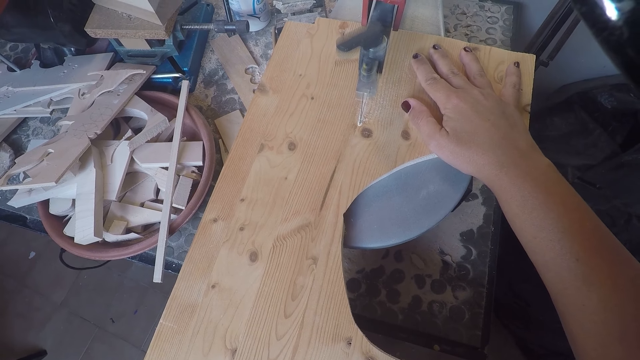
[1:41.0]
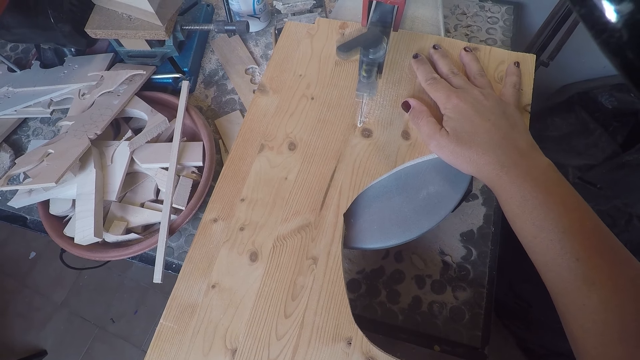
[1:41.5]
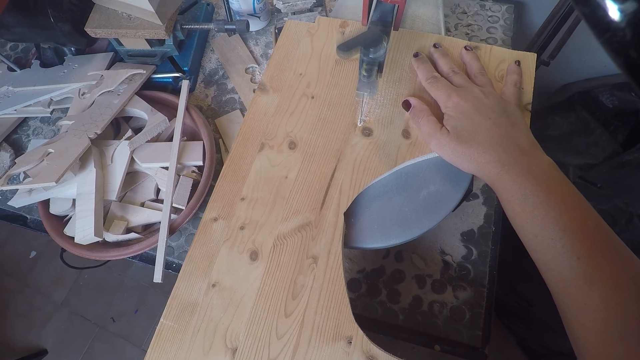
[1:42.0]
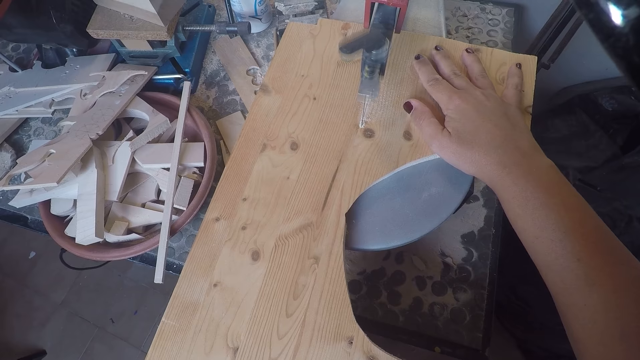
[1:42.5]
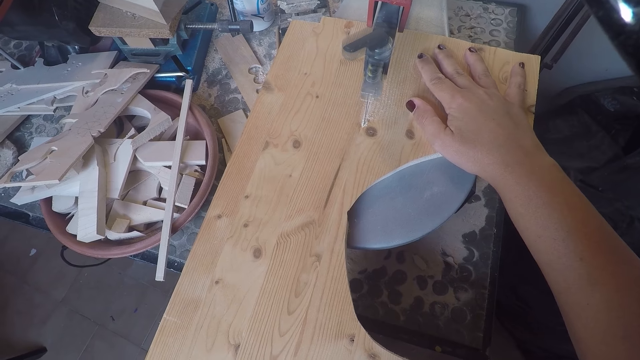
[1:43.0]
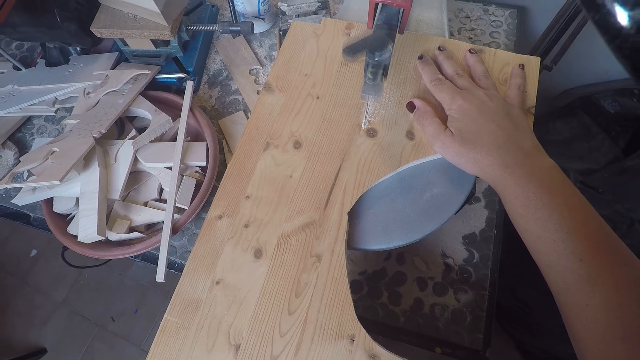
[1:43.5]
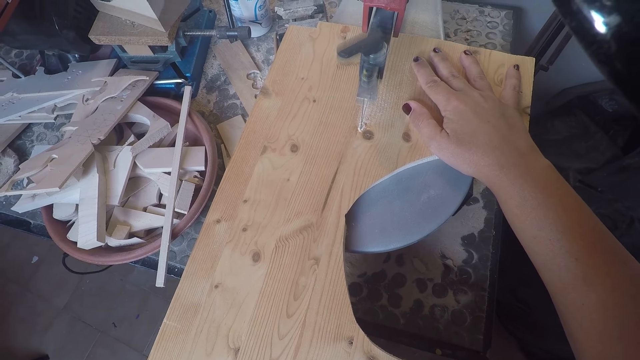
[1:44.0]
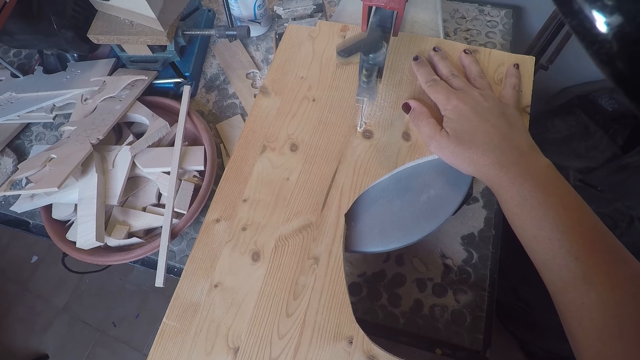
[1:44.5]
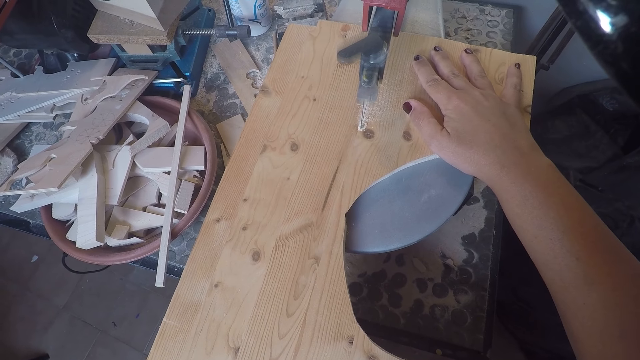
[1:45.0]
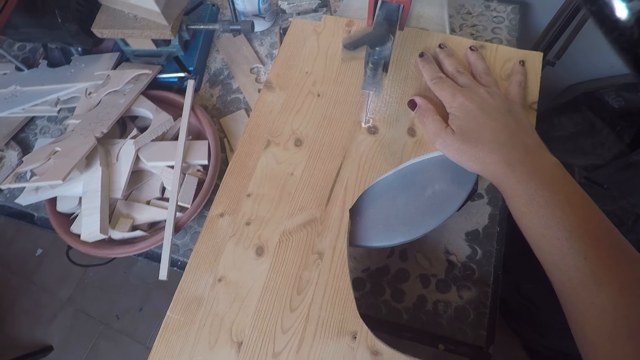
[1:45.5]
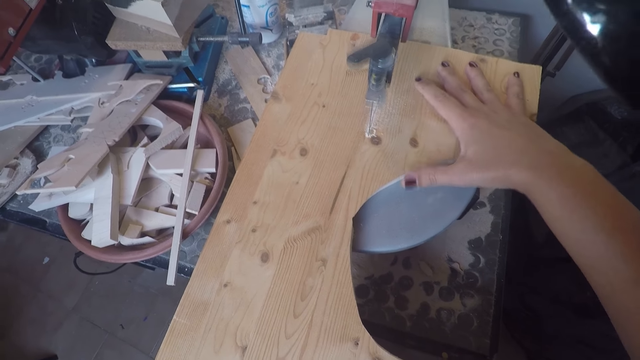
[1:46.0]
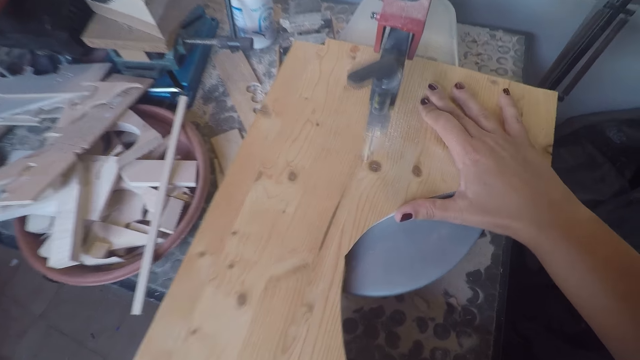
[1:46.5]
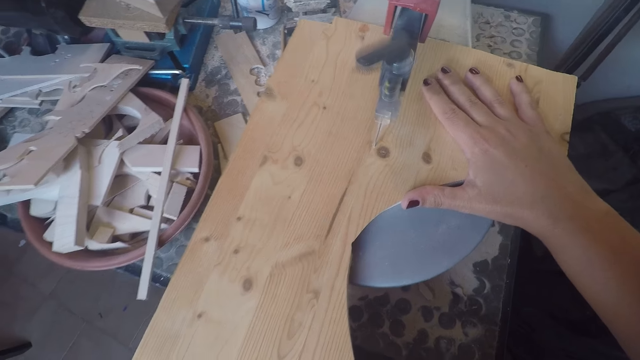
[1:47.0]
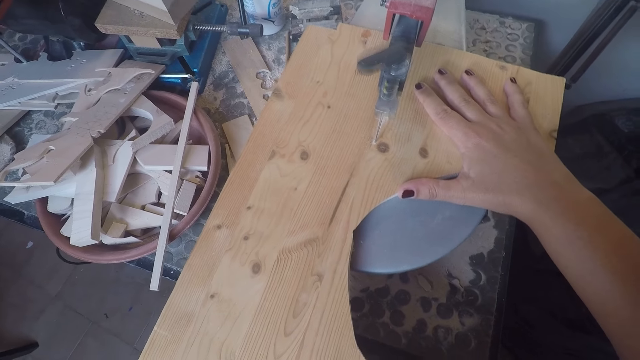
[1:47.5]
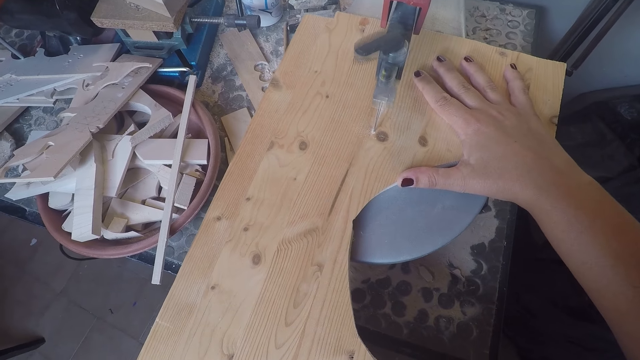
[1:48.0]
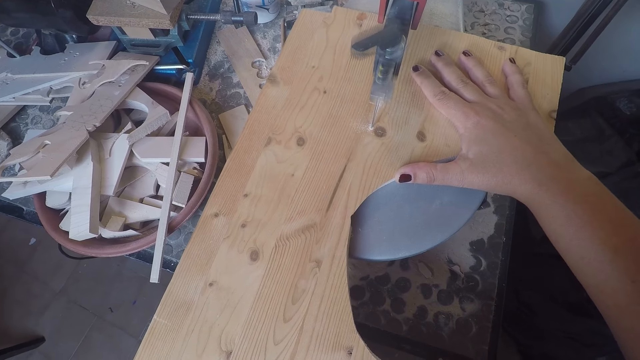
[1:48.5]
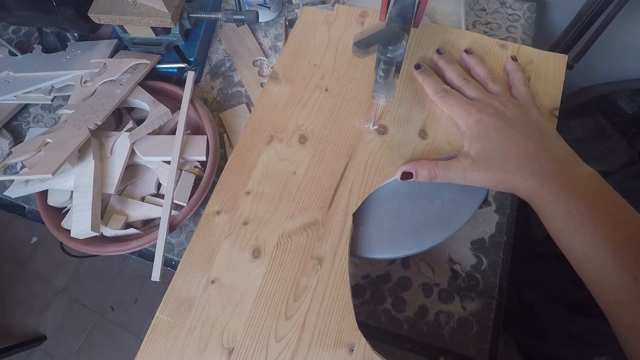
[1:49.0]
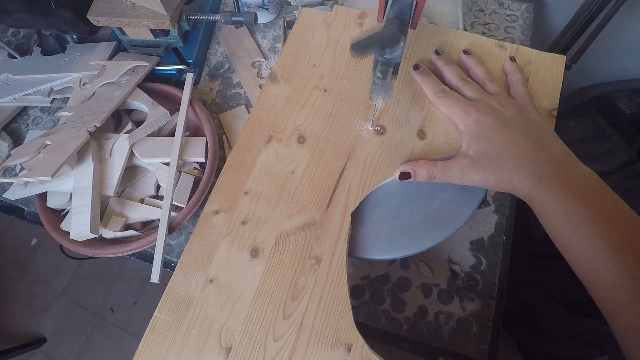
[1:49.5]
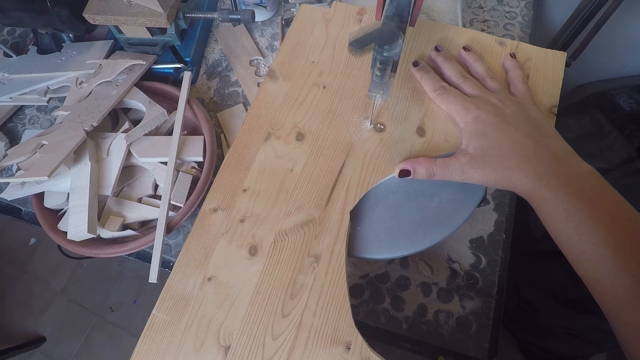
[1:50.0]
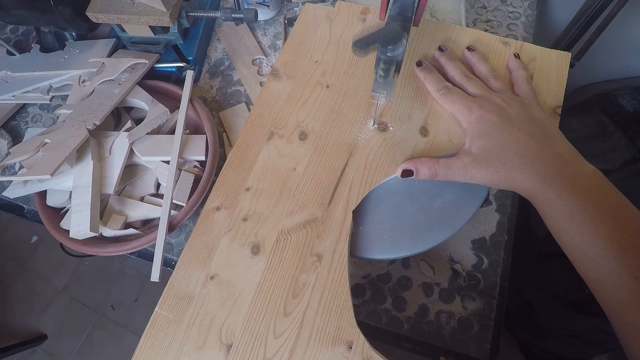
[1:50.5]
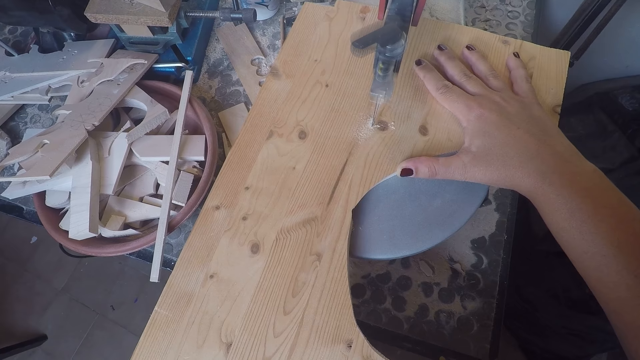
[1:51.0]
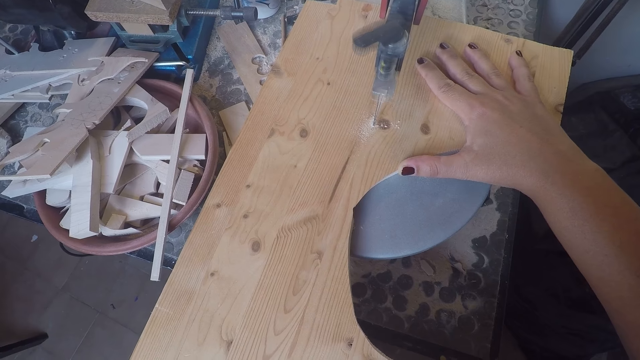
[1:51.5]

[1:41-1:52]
The camera wearer adjusts her right hand on the wood plank or board on the band saw table. She blows sawdust on the board.

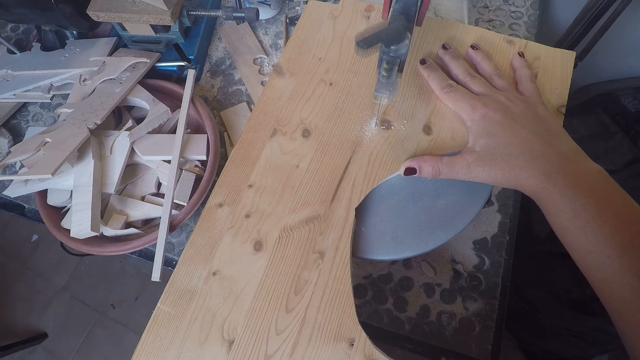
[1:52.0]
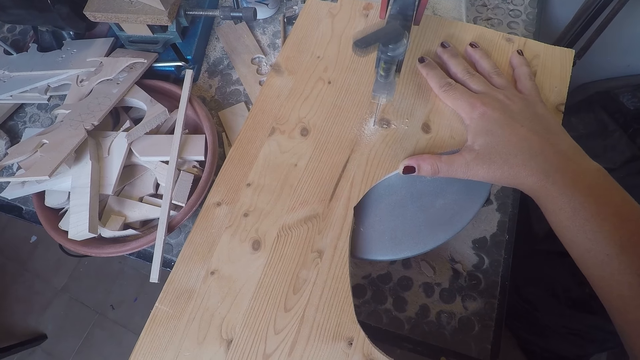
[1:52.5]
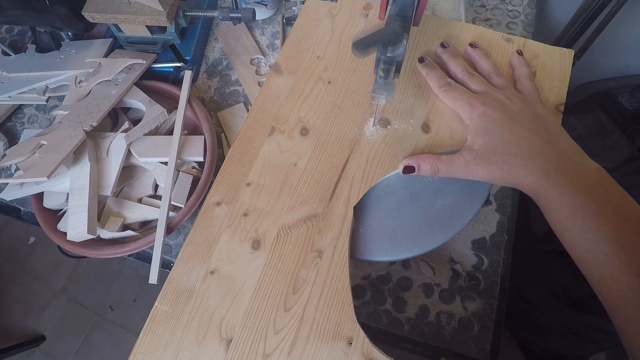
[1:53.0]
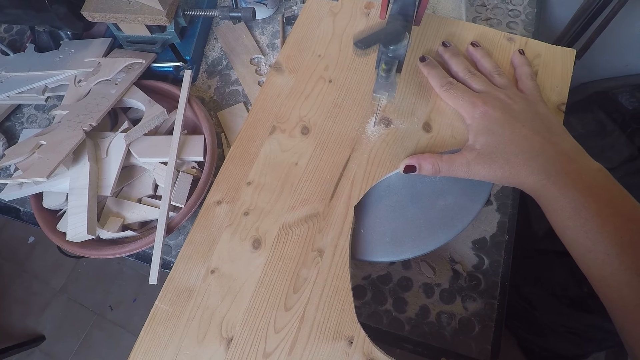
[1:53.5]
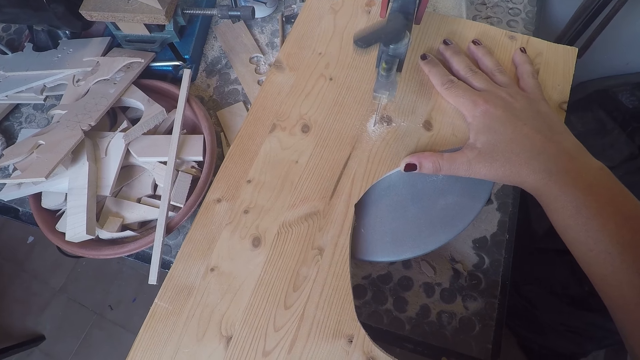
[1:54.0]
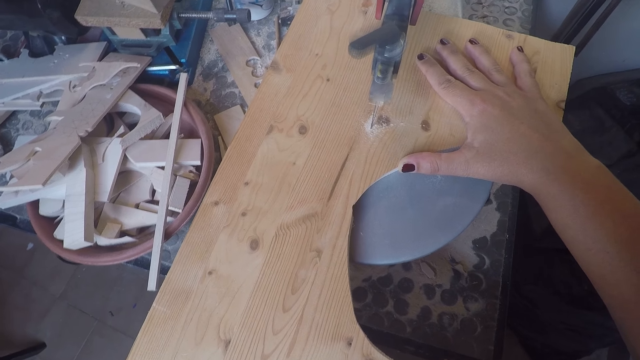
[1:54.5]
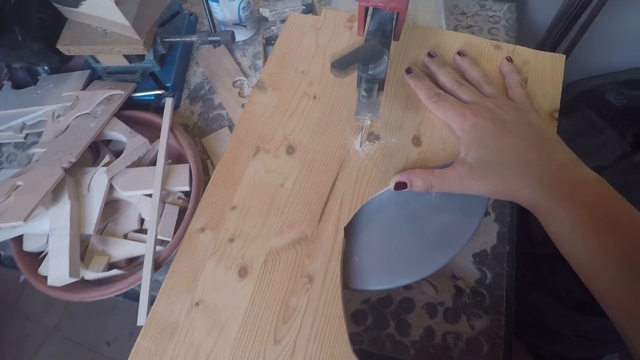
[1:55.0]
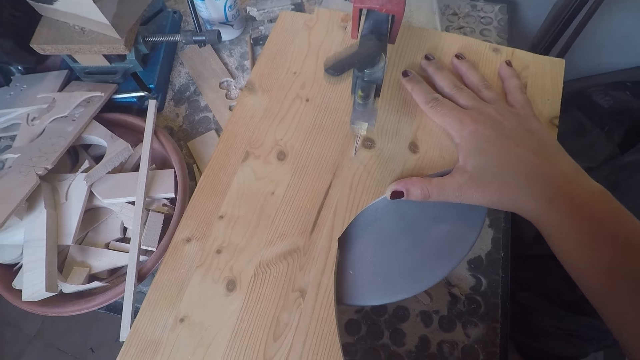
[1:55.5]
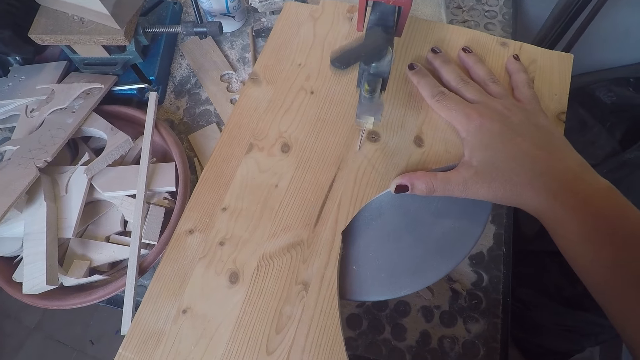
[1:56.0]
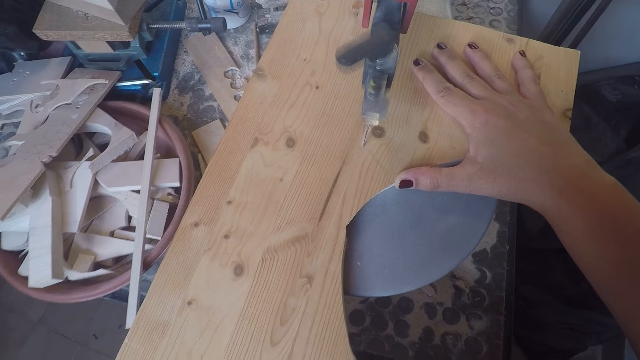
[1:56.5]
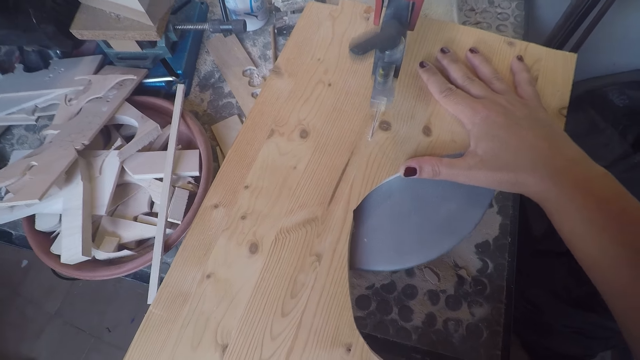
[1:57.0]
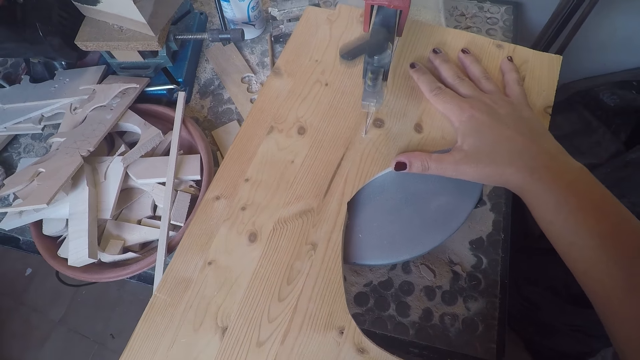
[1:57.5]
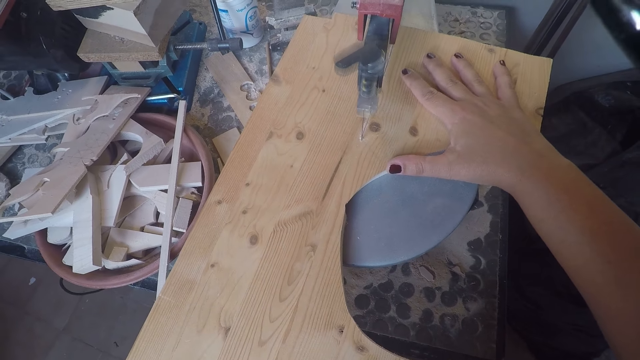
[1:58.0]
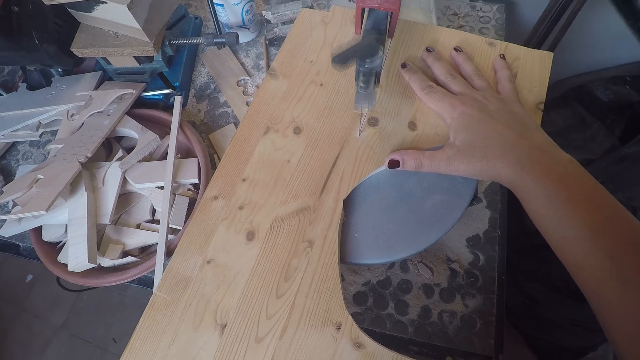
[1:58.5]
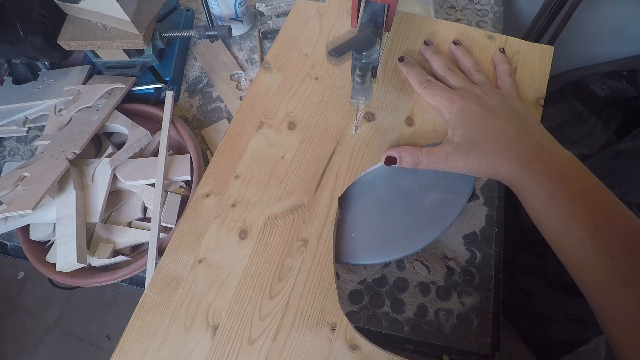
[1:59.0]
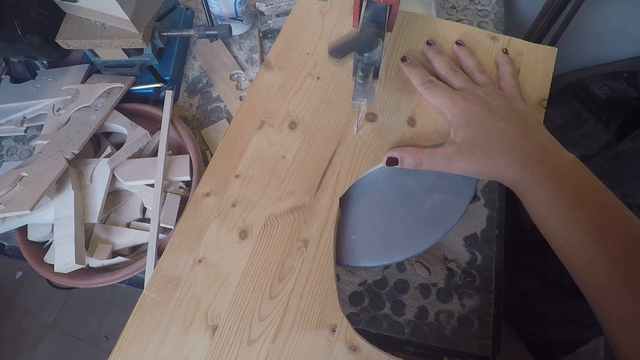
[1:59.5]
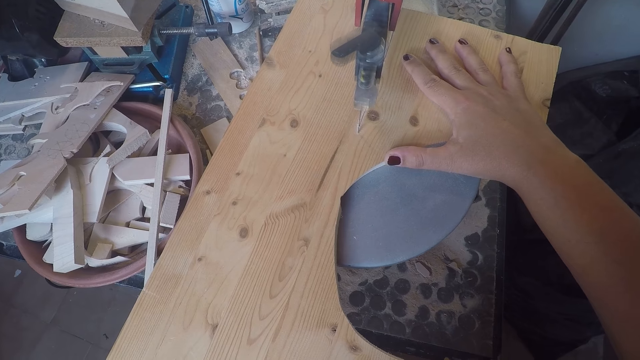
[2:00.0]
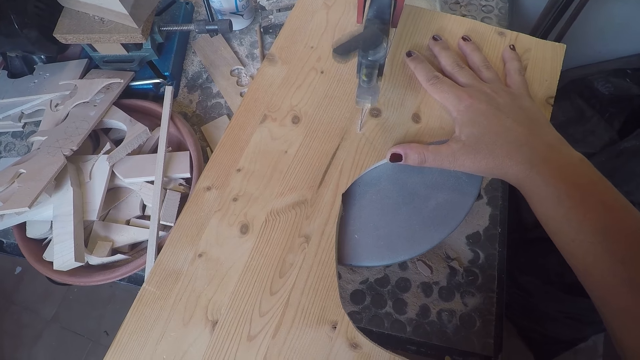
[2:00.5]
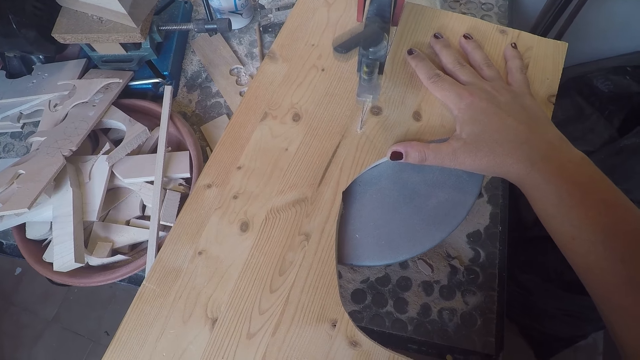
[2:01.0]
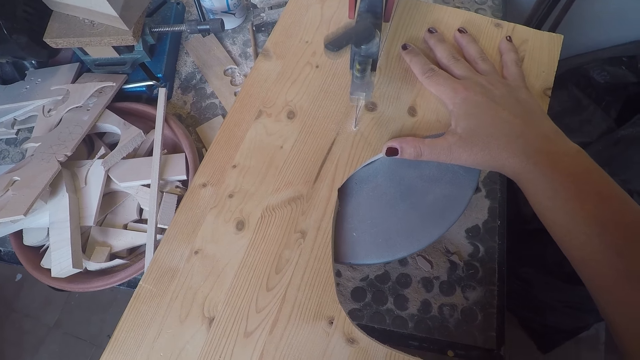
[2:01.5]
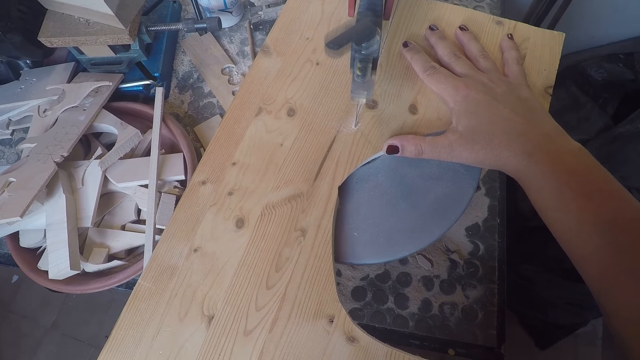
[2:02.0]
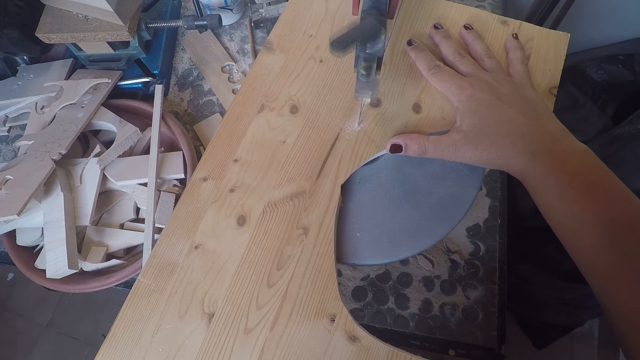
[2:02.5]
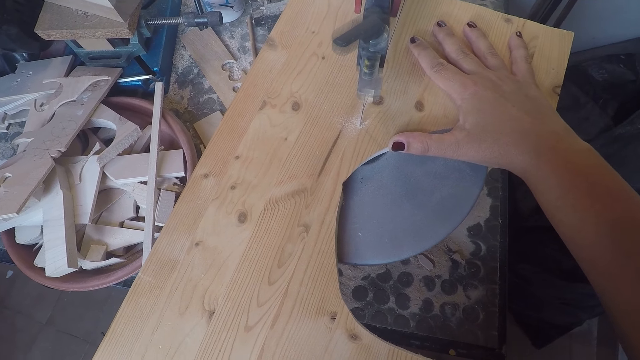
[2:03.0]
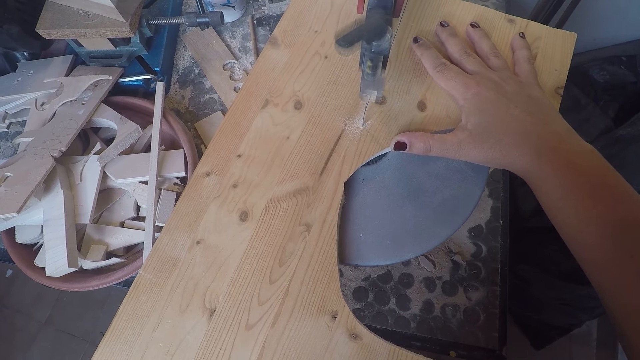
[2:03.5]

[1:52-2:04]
The camera wearer blows sawdust on the board.
